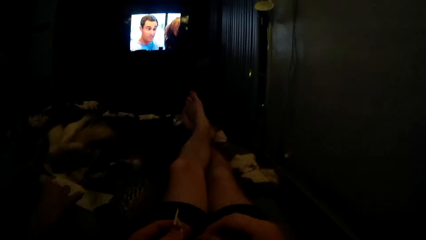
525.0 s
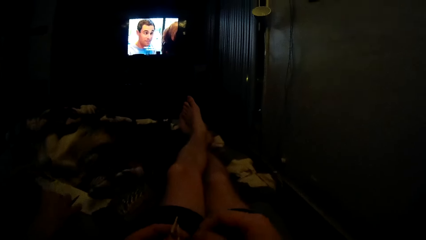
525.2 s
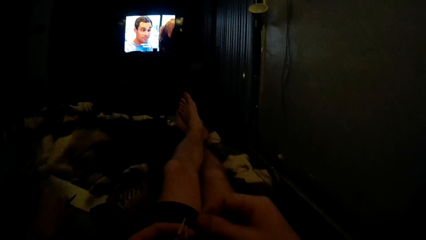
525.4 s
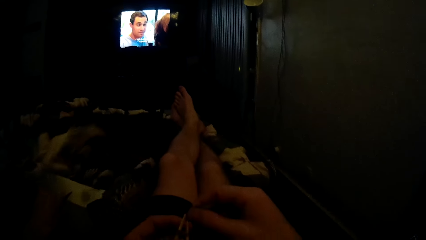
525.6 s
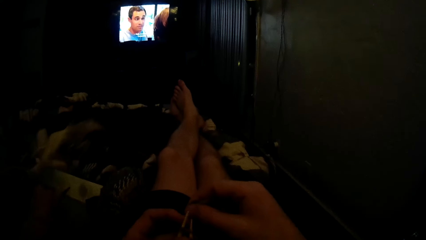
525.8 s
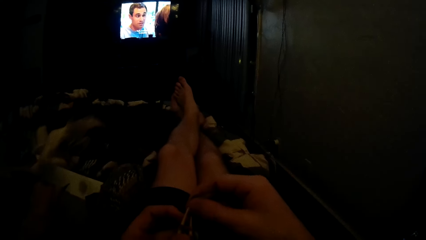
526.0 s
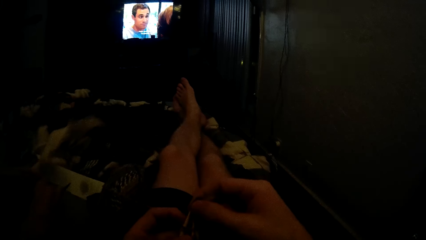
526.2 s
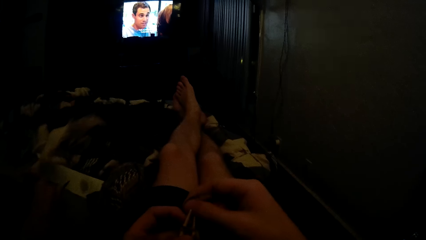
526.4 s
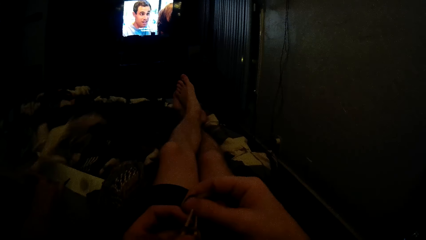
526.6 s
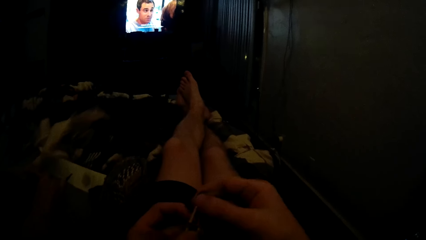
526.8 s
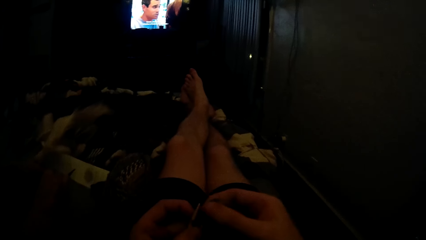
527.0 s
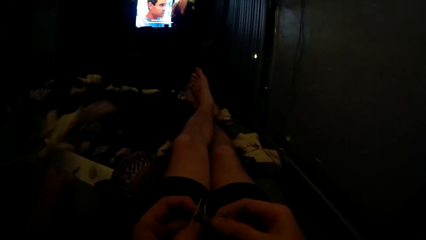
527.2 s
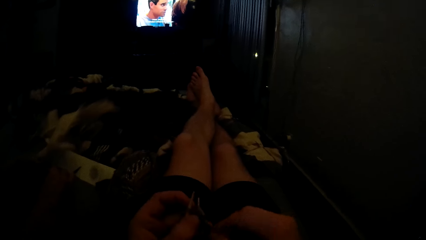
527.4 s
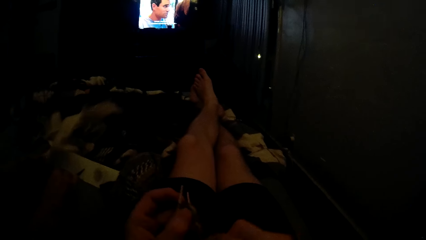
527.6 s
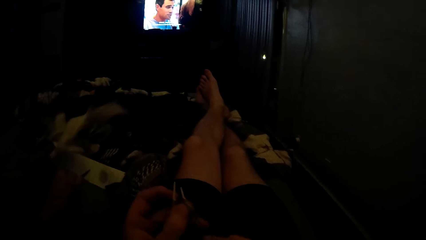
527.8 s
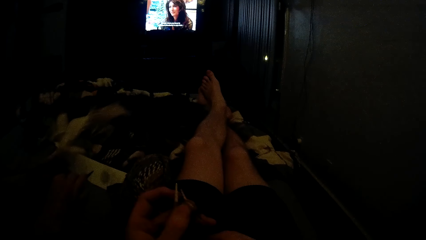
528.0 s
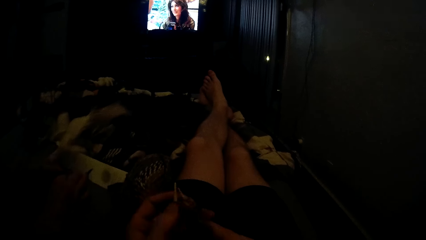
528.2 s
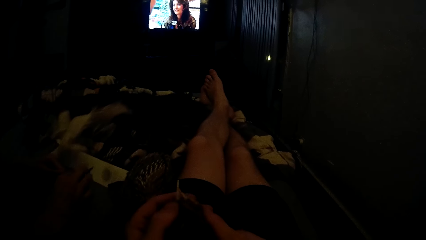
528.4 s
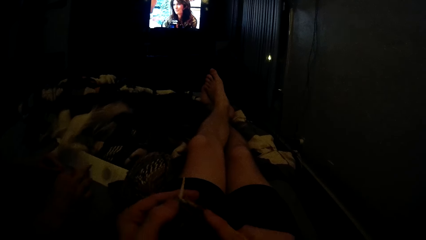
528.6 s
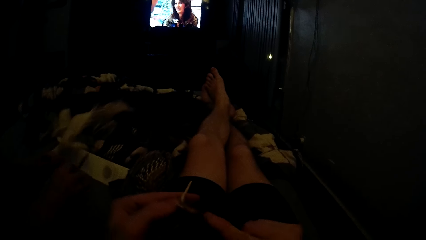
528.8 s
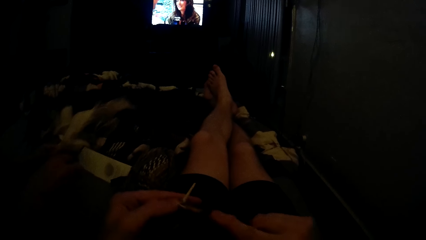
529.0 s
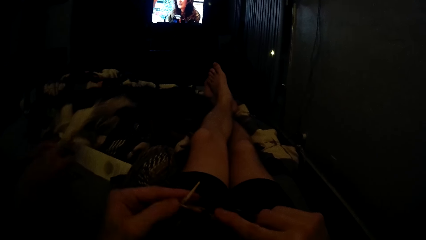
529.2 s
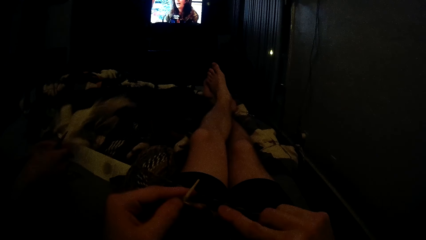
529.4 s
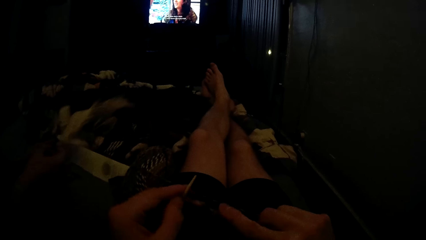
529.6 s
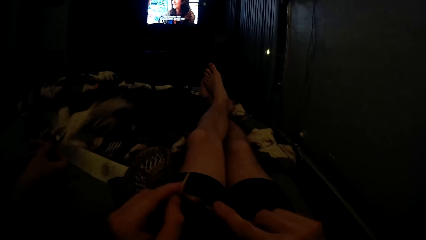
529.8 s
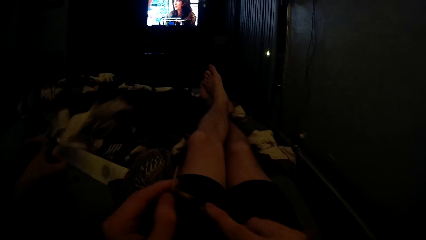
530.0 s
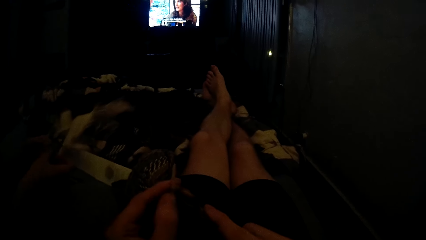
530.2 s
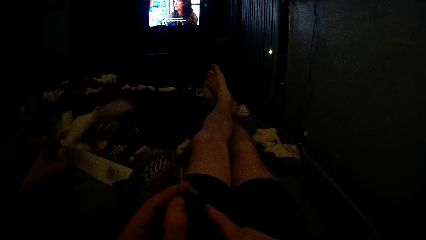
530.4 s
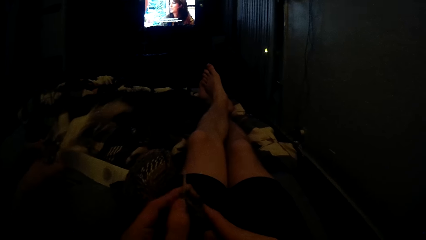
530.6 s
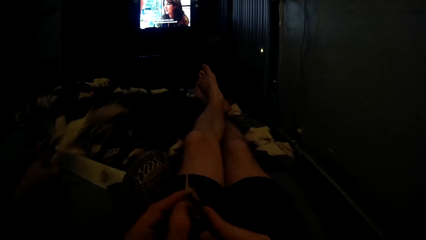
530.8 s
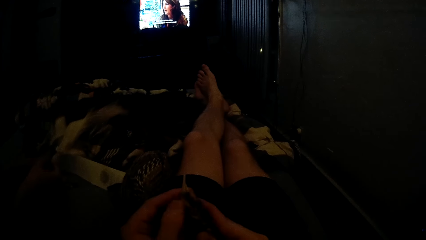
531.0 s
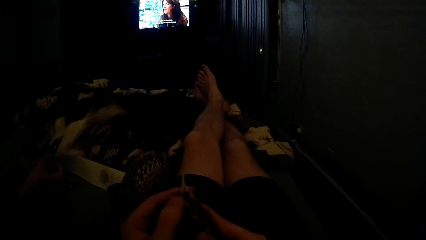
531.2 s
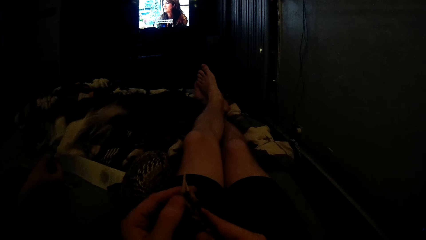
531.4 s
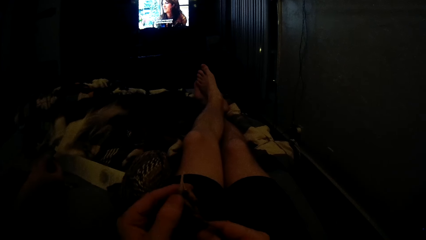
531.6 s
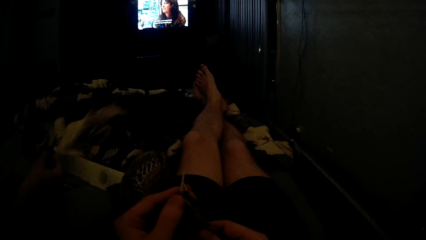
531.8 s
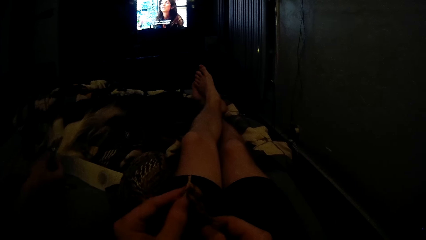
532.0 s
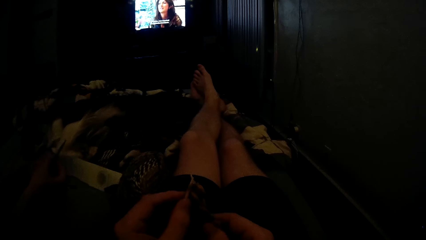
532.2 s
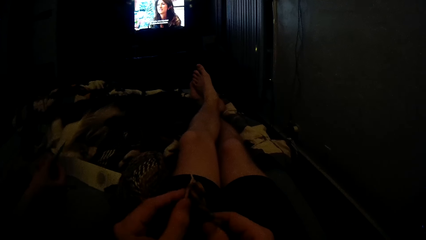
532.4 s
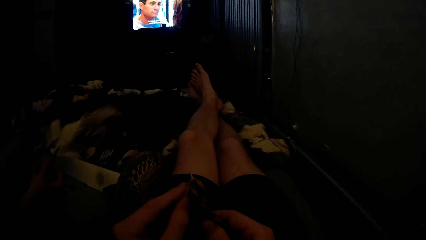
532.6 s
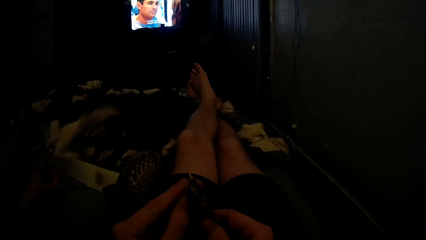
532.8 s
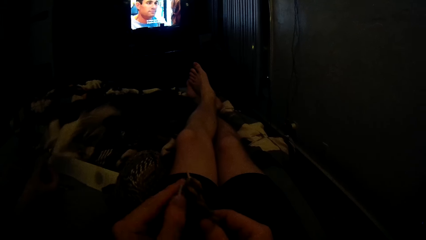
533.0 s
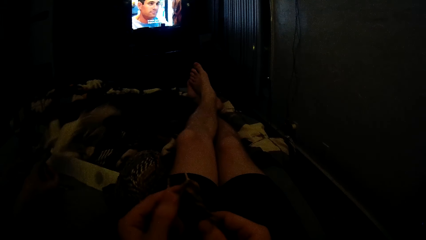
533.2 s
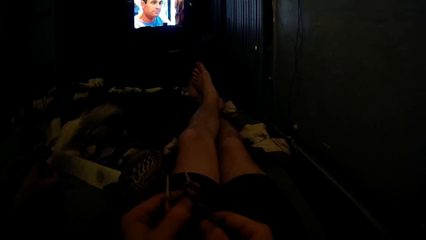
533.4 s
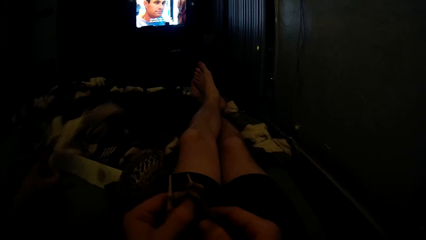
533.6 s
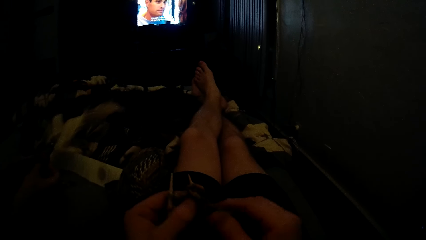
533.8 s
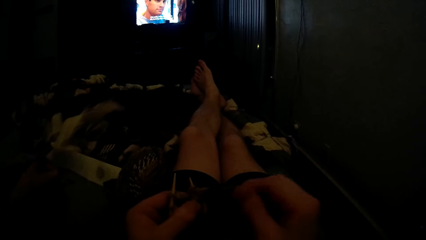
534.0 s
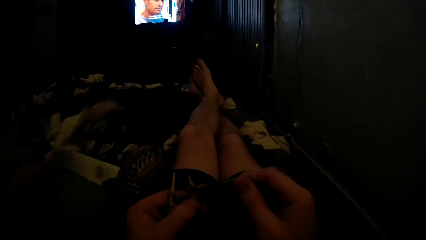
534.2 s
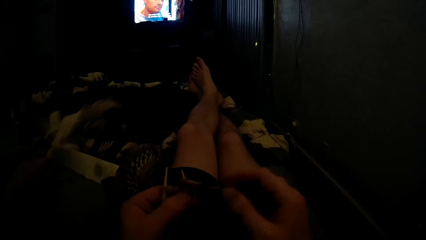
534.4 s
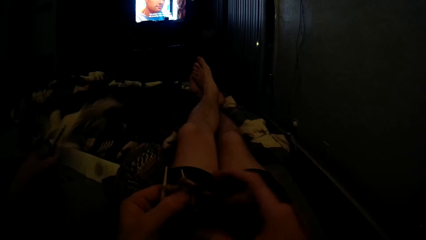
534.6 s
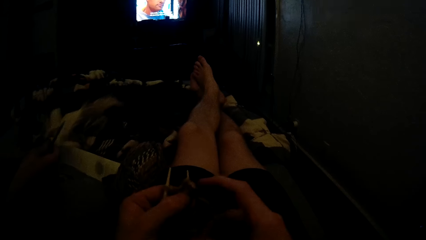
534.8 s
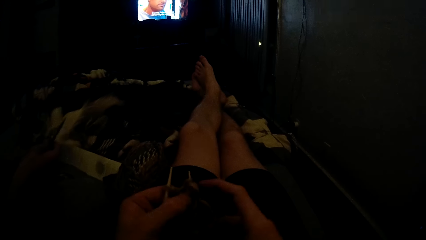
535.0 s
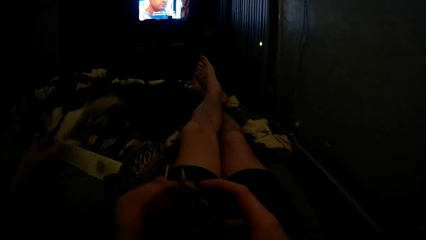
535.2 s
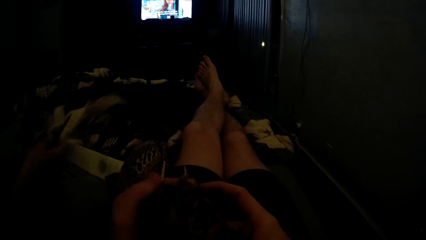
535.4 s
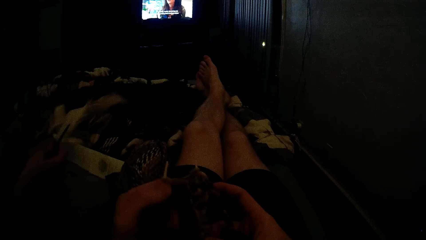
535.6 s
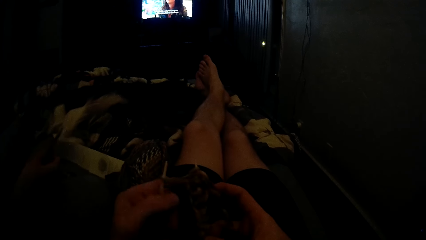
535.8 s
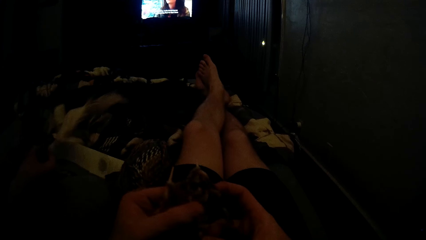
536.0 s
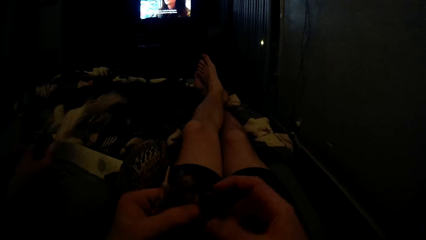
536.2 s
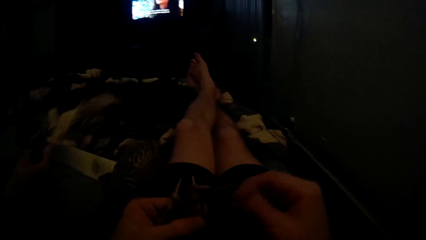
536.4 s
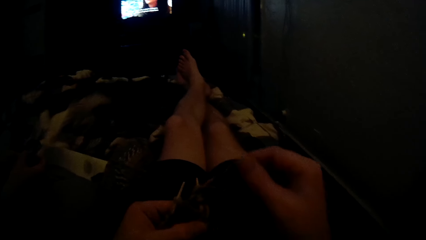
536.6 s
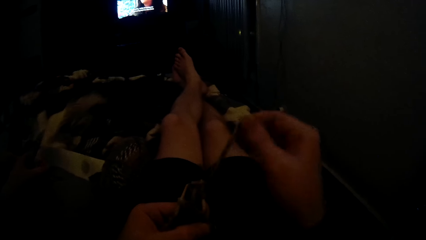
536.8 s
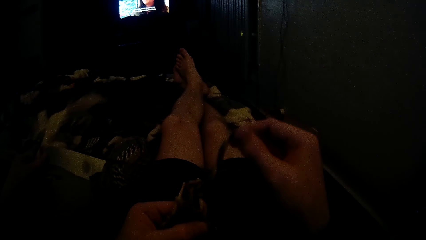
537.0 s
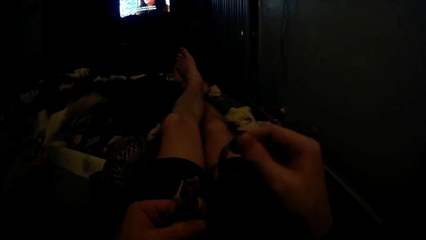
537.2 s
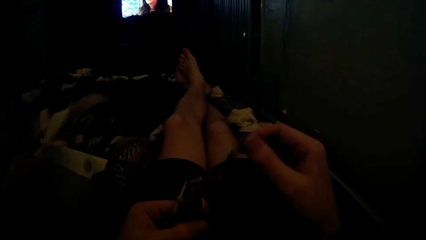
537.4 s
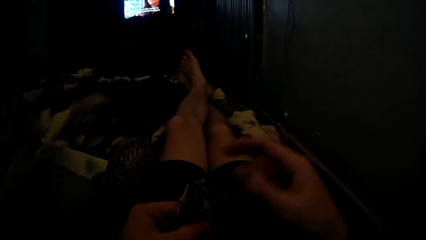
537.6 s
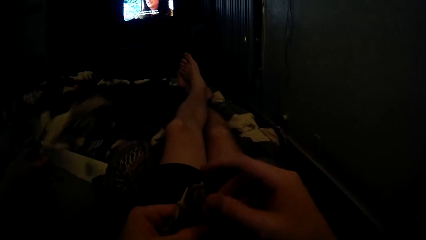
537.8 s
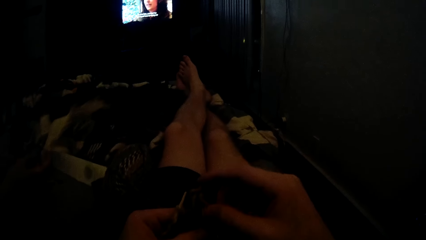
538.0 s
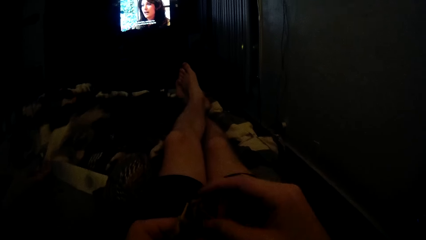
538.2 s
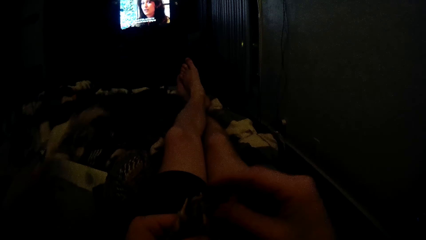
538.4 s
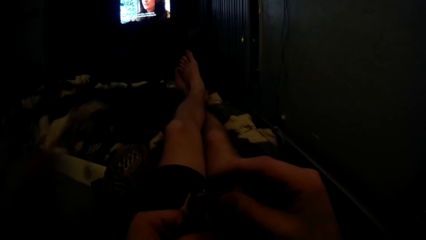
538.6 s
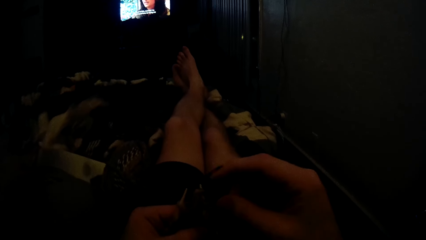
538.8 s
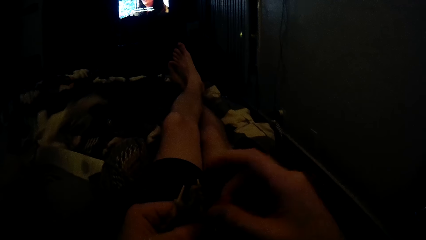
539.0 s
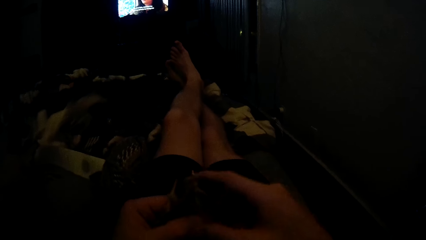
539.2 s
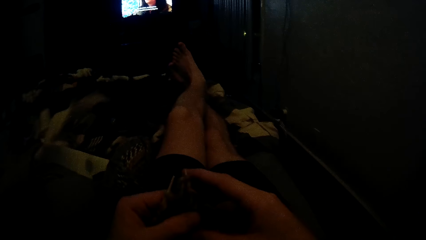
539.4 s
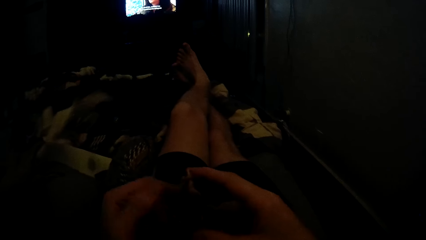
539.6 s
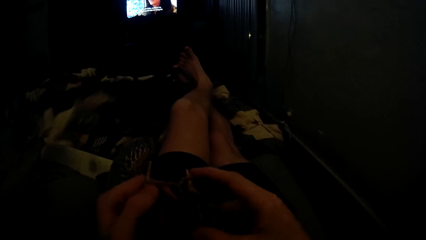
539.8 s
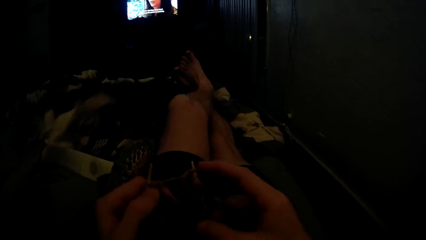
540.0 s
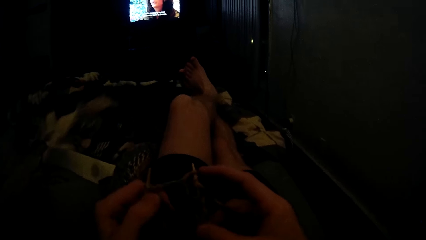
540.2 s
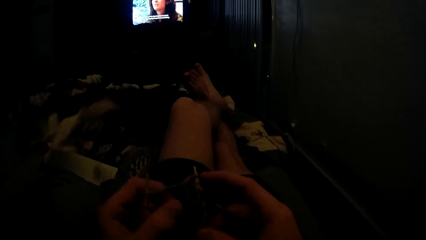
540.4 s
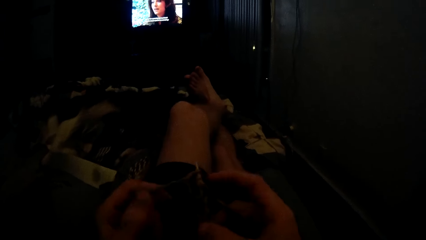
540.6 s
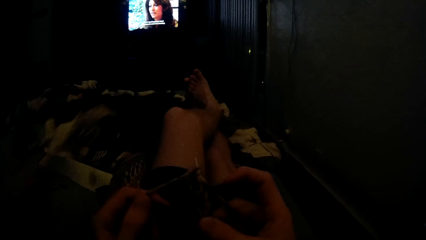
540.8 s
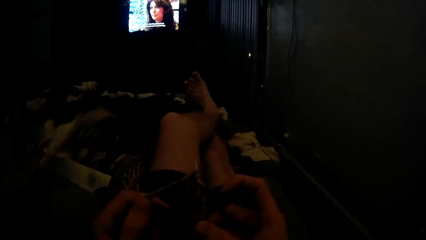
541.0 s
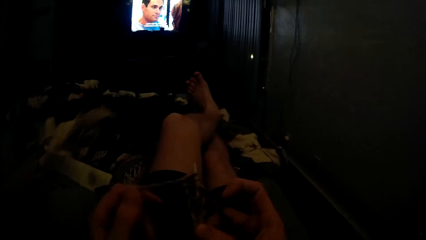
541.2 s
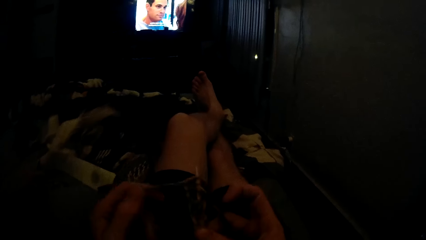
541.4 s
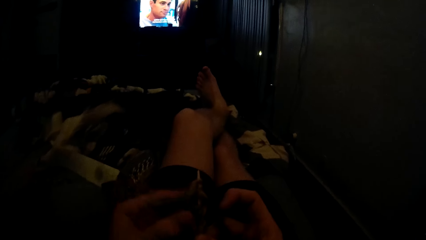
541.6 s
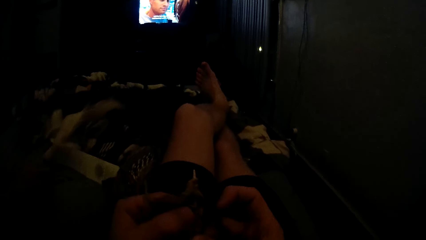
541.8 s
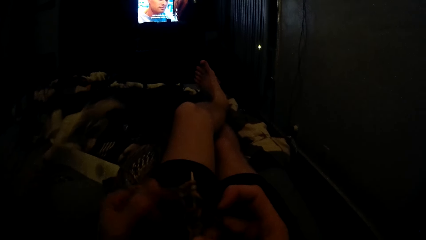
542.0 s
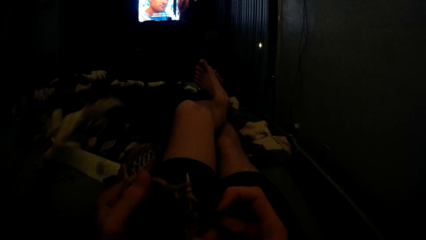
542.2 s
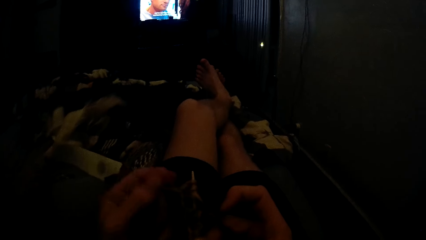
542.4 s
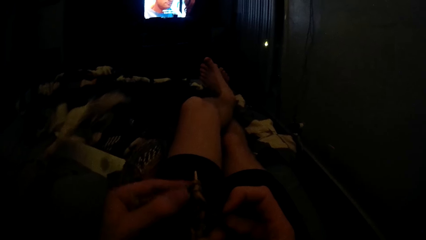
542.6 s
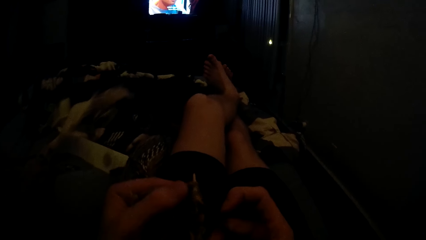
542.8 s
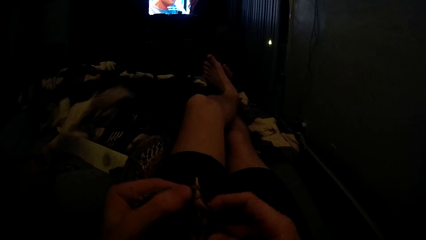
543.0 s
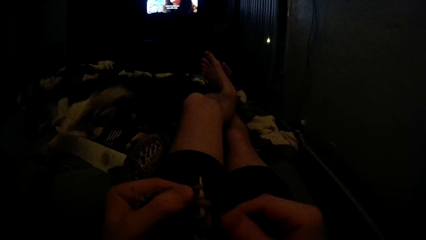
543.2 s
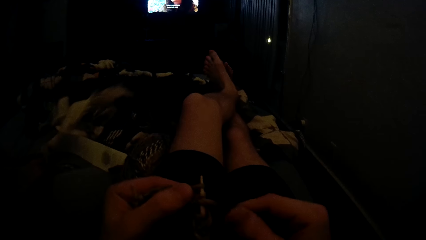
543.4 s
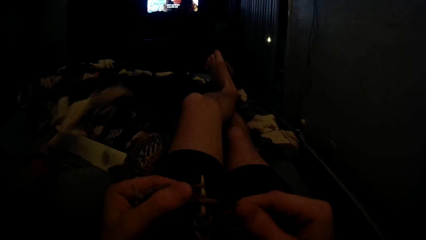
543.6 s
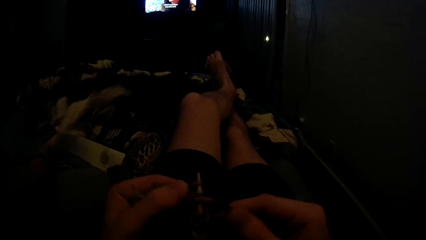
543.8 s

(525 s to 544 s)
The camera wearer fixes yarn on a needle. He knits a crochet with hooks. He picks the yarn with his right hand and adjusts the yarn on the knitting needles with both hands. He pulls the yarn, drops the yarn, and adjusts the yarn on the knitting needles with both hands. He knits the crochet with the hooks.
